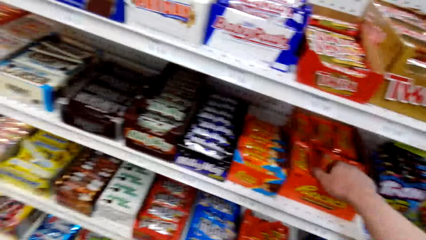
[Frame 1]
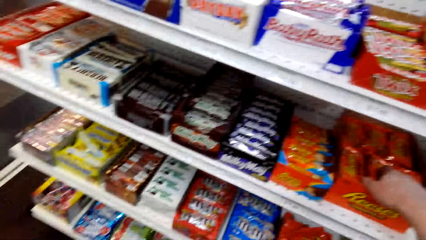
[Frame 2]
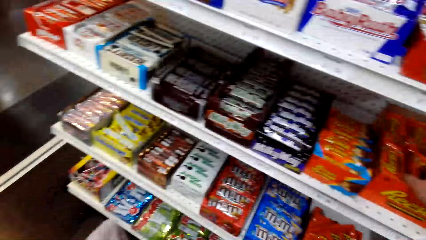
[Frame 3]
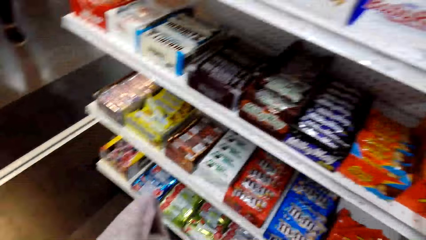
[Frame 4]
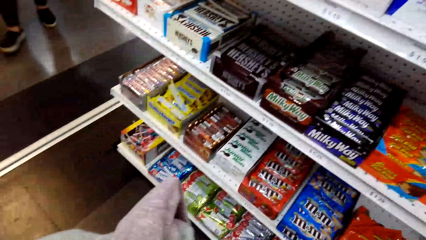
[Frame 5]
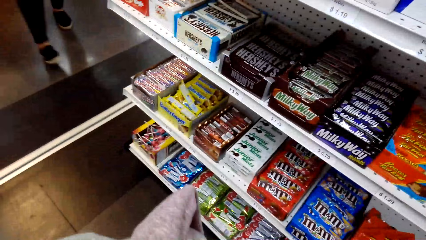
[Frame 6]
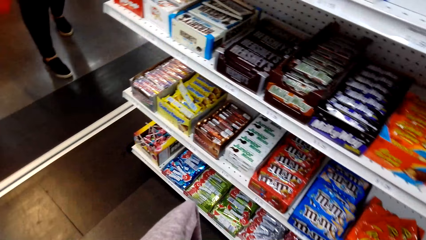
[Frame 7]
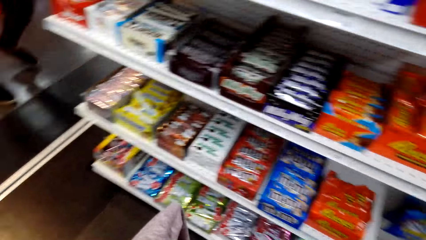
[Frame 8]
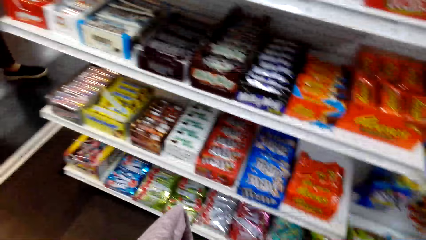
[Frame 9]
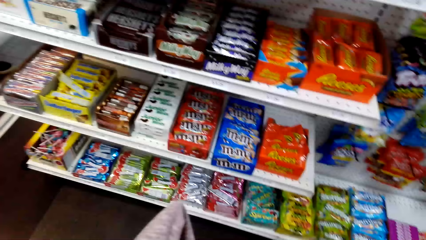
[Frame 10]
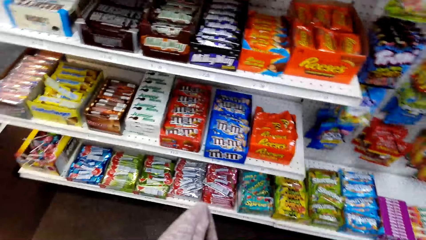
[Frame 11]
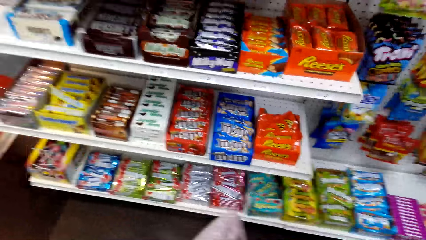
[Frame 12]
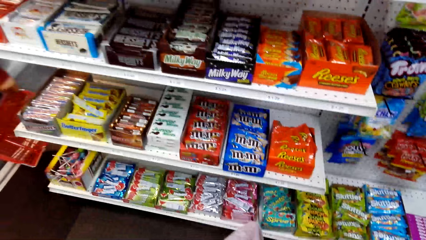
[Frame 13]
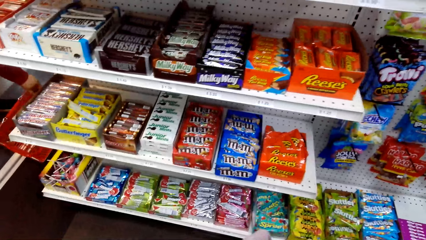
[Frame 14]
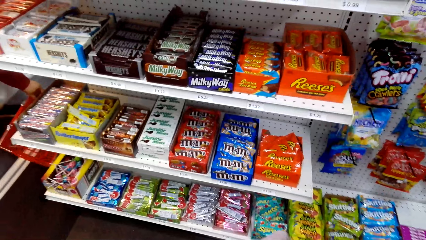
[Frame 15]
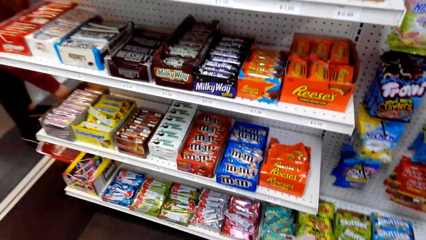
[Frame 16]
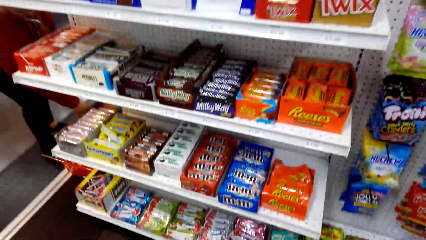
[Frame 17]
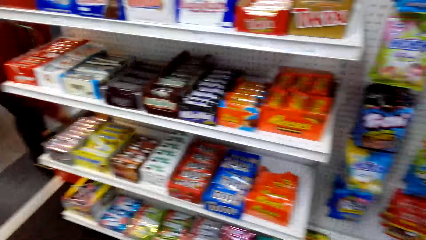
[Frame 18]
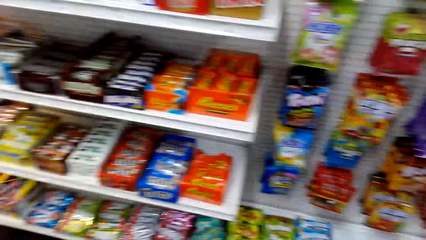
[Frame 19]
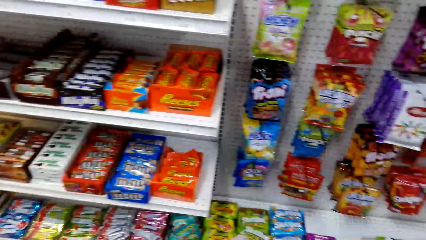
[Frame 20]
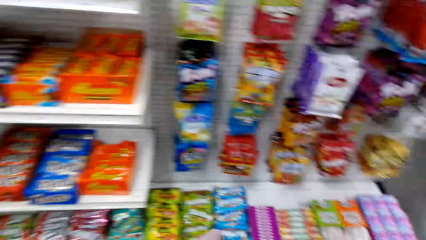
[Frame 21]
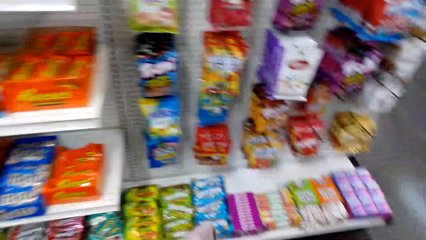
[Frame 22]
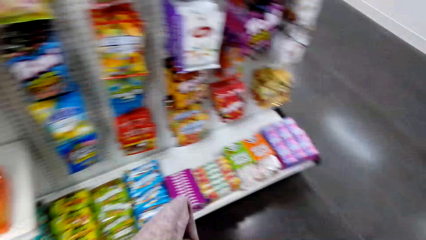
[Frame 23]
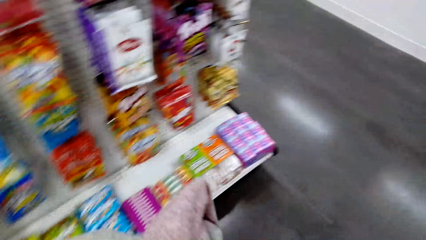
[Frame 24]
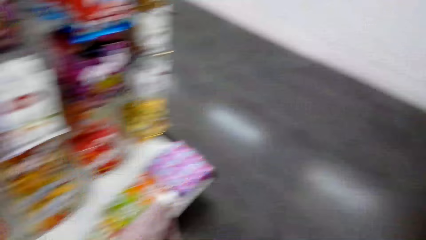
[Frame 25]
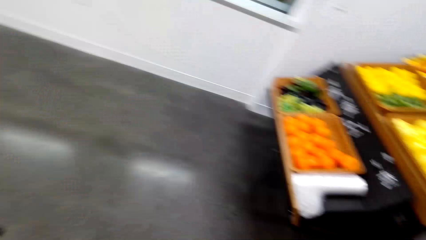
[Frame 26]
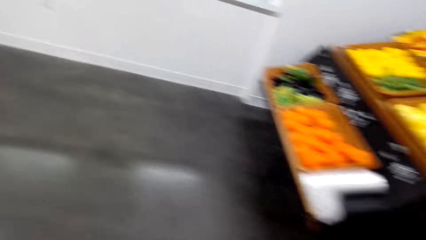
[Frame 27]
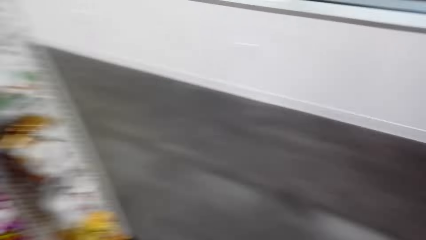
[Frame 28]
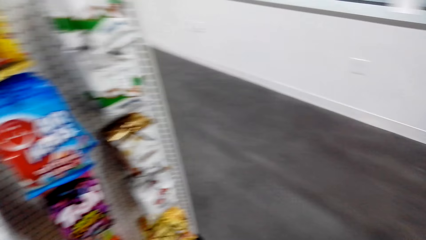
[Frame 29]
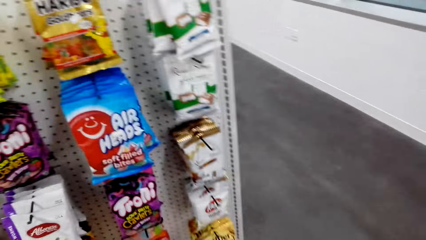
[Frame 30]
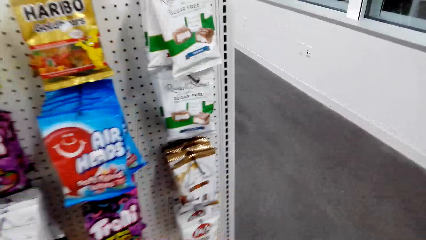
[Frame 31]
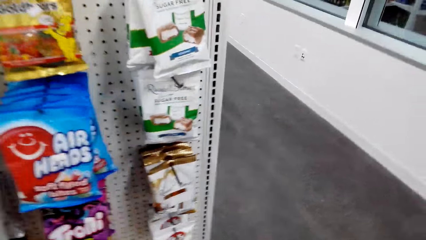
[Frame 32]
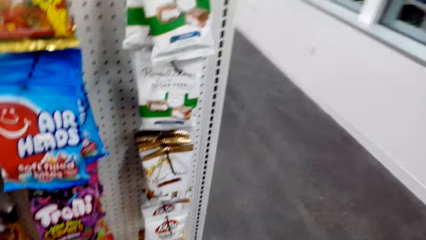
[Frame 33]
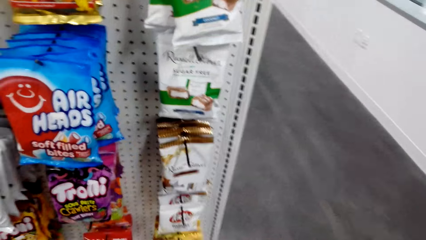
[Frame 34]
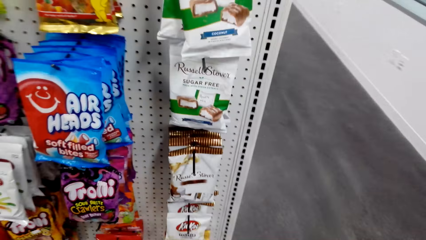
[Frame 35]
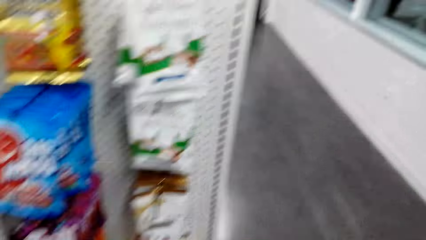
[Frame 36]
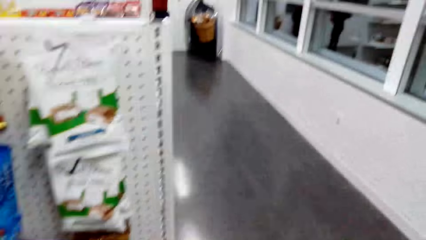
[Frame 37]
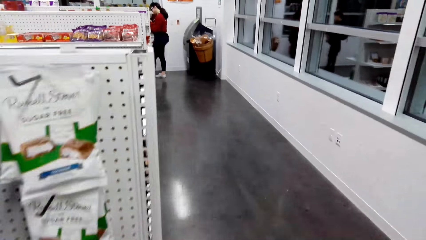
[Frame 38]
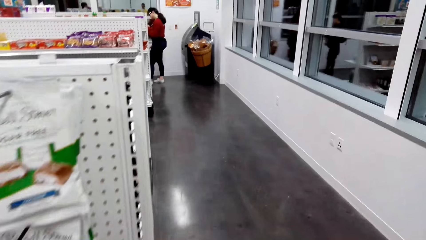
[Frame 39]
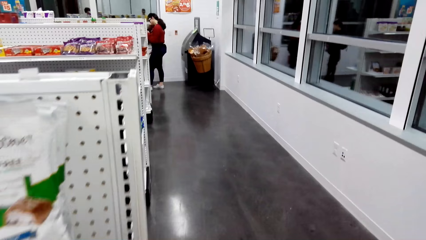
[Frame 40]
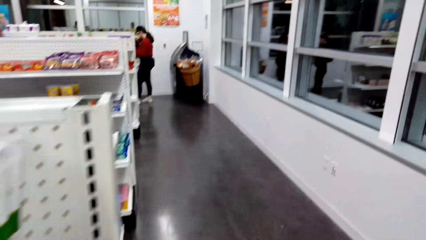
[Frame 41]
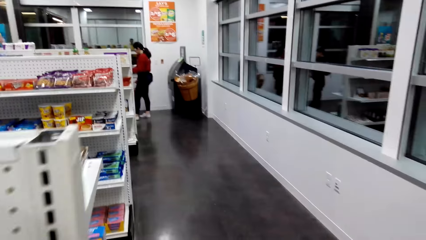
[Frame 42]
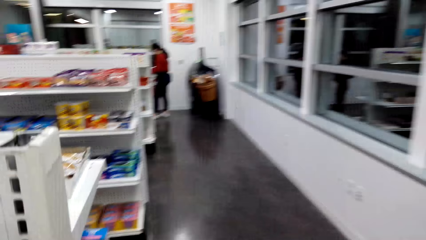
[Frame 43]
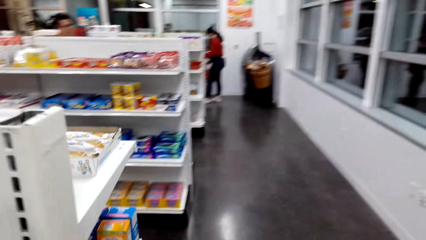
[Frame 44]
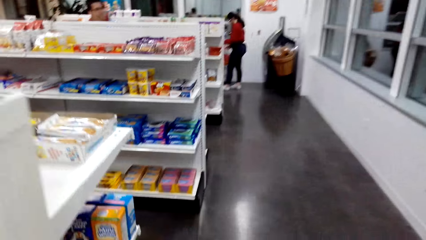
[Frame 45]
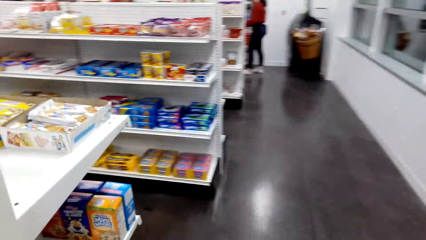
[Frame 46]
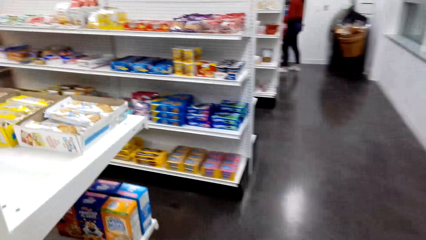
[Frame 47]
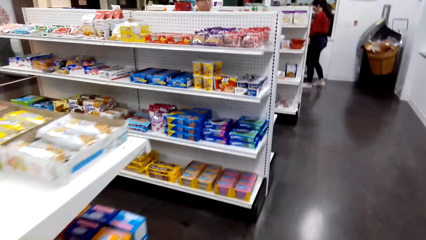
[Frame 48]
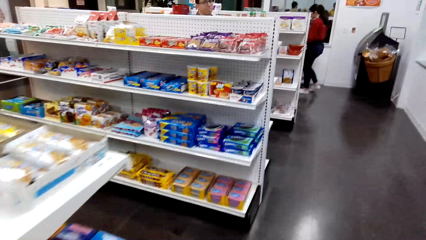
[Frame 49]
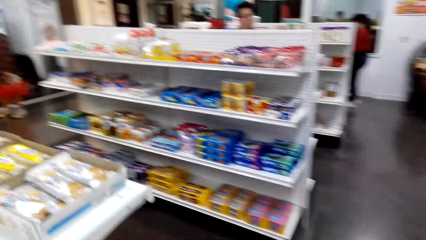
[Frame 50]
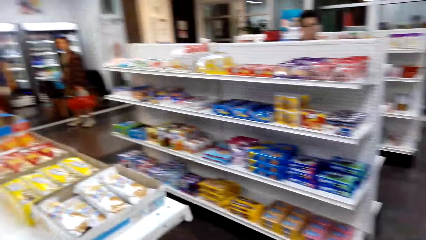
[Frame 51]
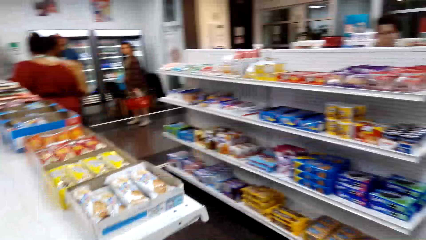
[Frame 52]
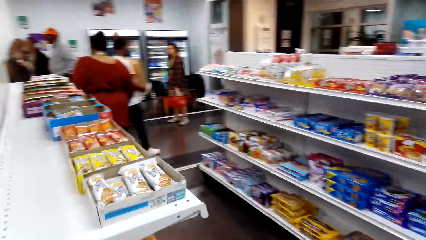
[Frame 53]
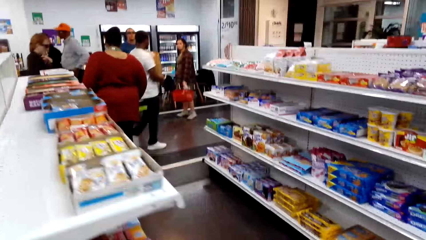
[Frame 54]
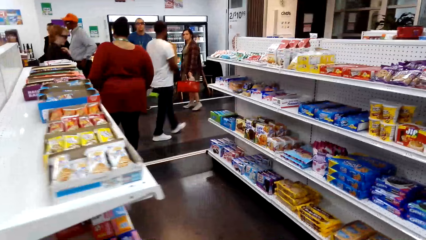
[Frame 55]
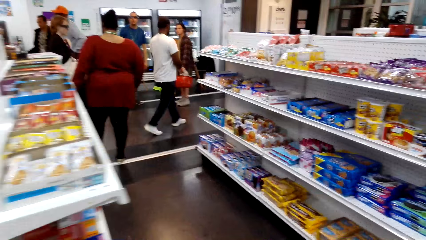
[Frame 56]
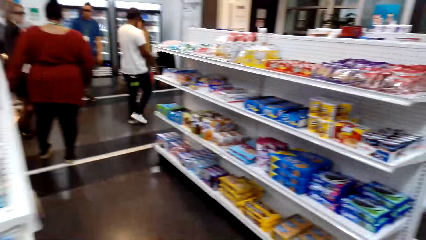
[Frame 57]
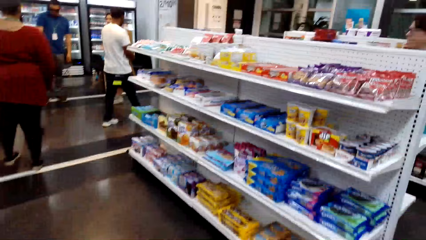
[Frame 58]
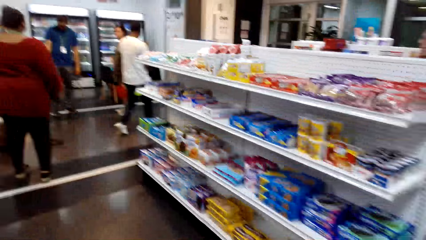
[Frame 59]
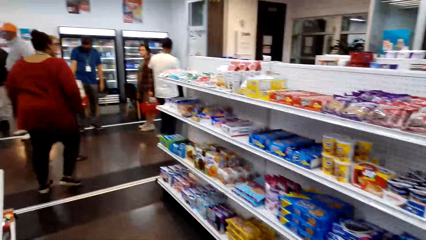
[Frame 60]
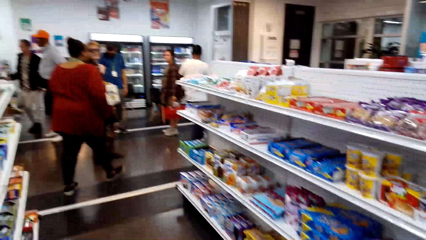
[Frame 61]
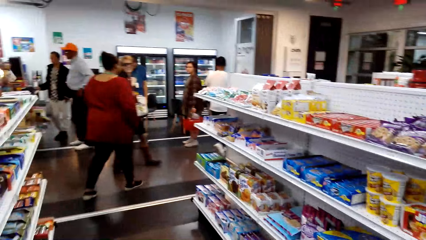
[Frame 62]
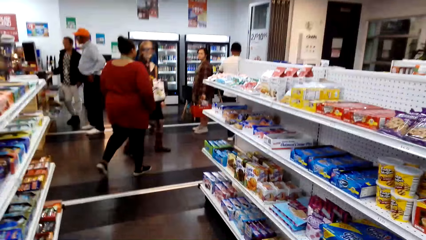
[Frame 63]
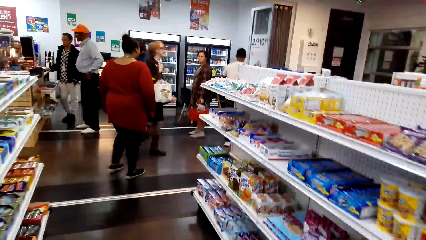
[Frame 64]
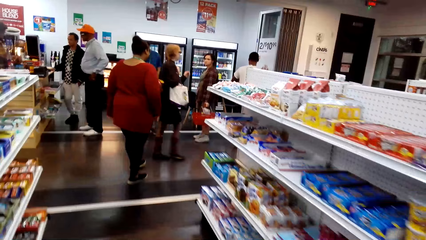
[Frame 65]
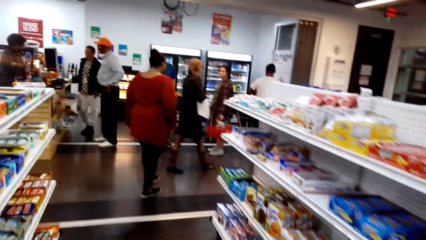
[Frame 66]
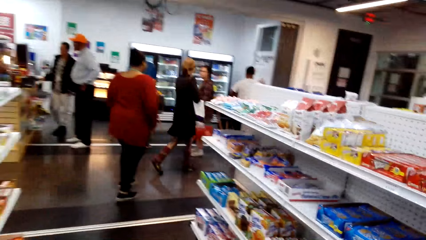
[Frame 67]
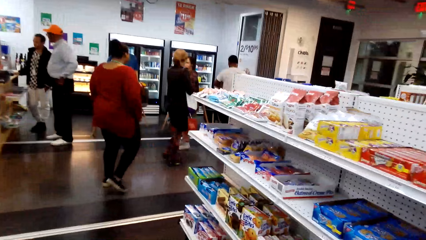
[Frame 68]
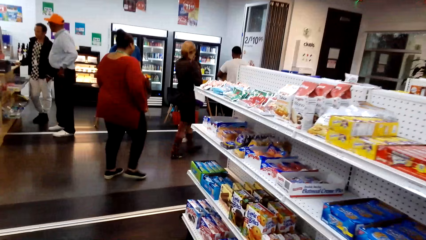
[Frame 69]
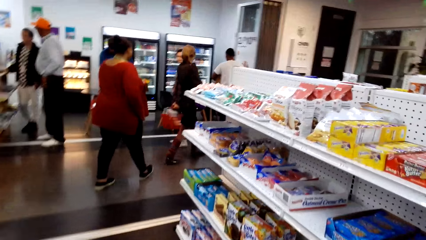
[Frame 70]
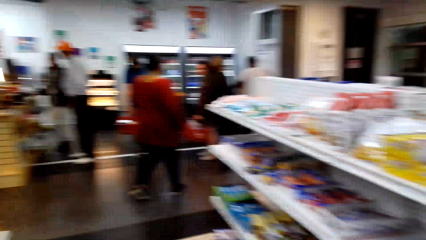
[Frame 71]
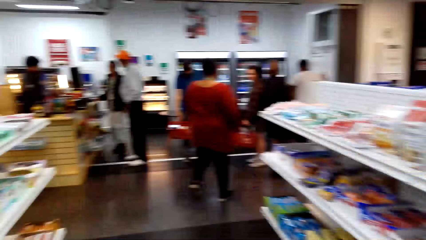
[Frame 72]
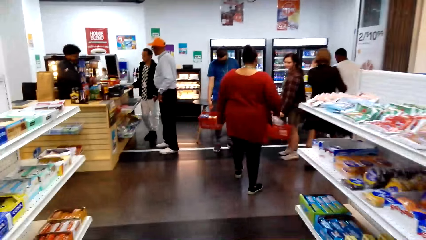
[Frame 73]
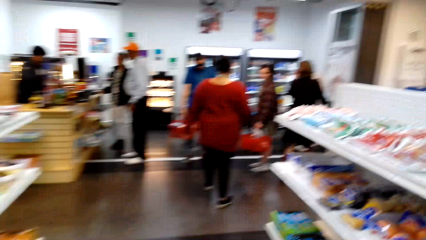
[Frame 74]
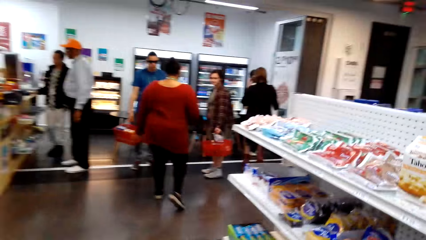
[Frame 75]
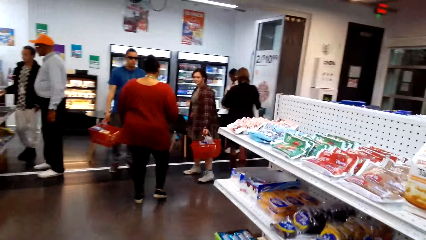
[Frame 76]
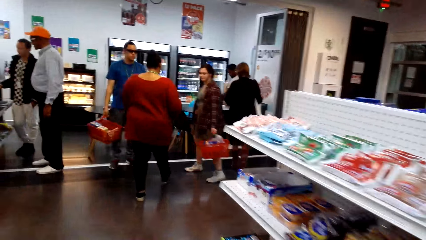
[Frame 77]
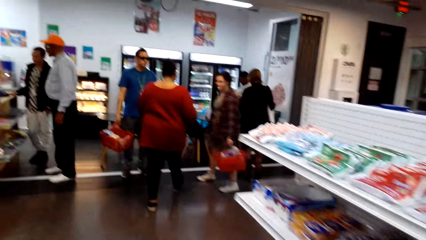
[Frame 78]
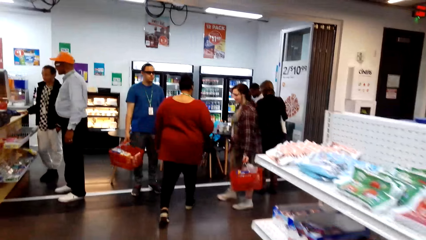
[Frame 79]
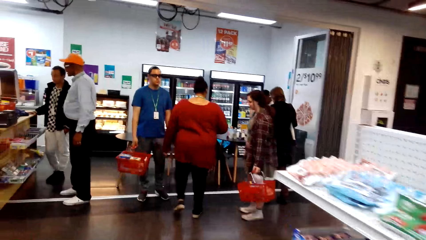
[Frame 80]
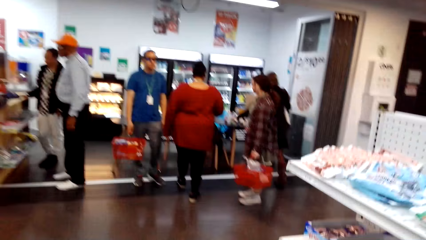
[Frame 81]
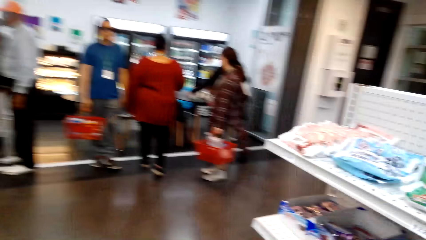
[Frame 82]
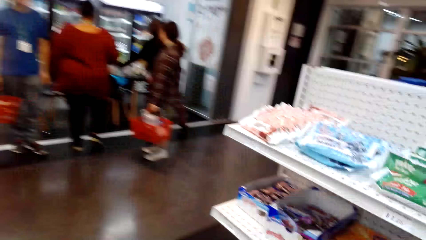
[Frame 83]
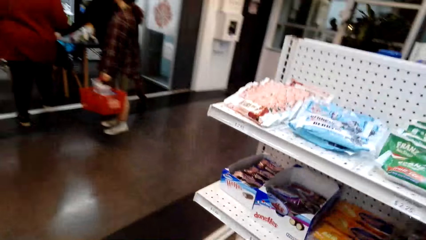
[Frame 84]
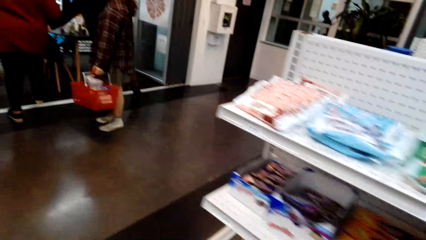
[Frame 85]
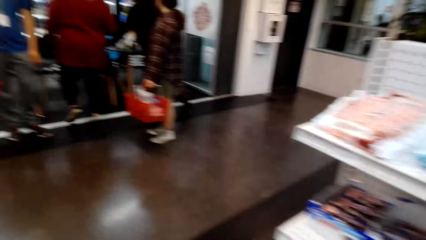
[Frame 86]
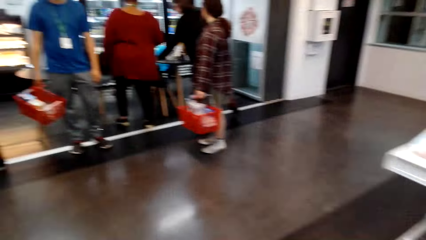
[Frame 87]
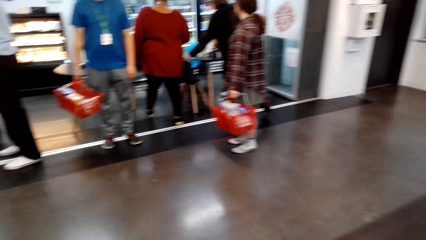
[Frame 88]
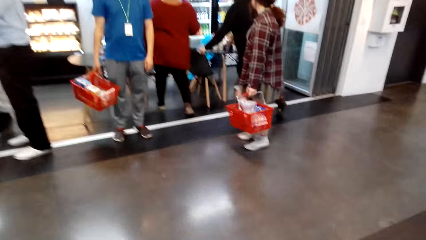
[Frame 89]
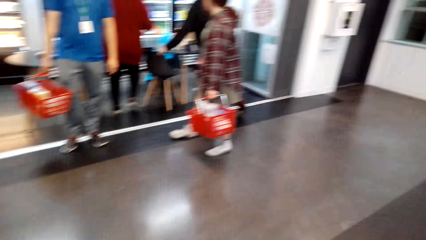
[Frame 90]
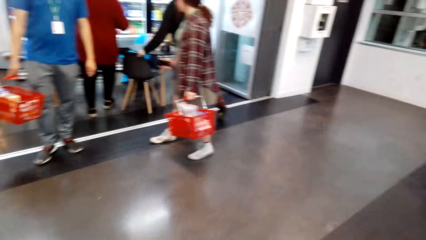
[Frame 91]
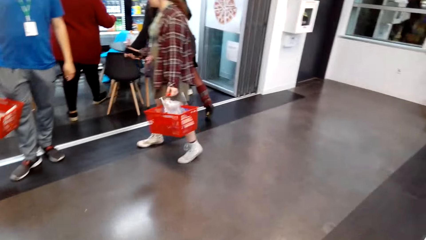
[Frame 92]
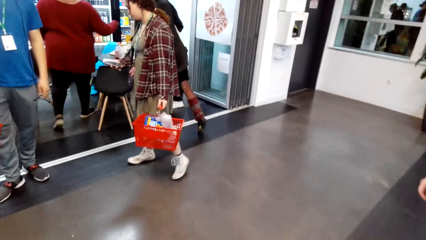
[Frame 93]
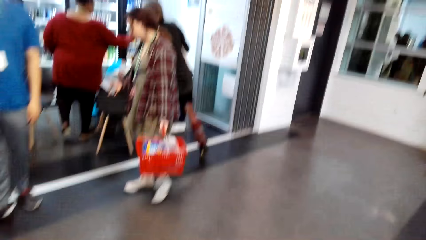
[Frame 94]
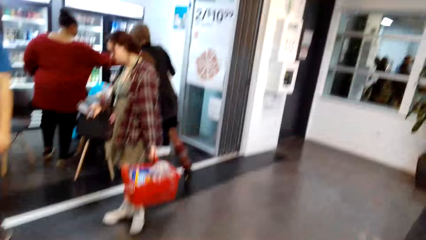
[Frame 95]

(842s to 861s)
The camera wearer holds a box of snacks on the shelf. They pick up Reese's from the shelf. They look around the shelf. They walk in the food store. They look to the right. They look around the hangers. They walk forward.
